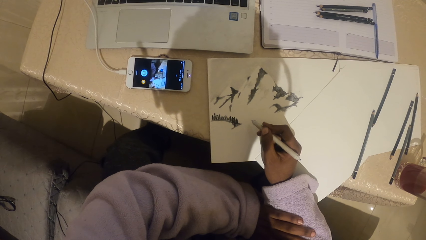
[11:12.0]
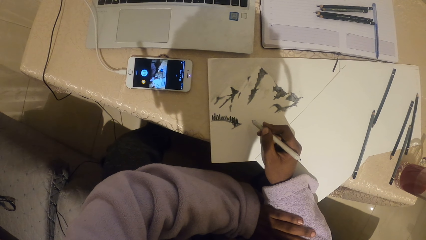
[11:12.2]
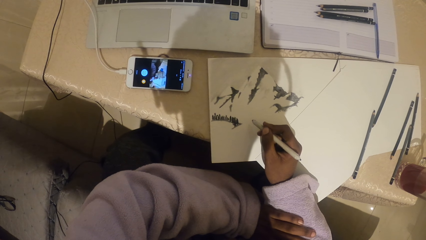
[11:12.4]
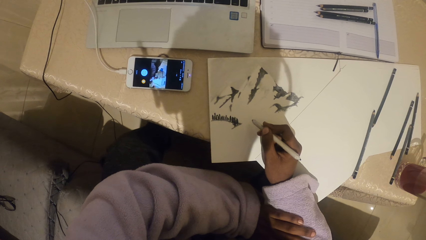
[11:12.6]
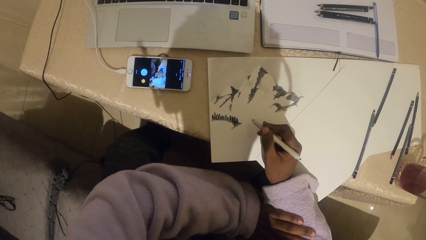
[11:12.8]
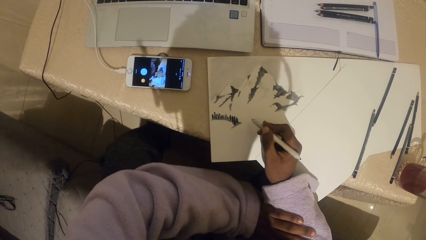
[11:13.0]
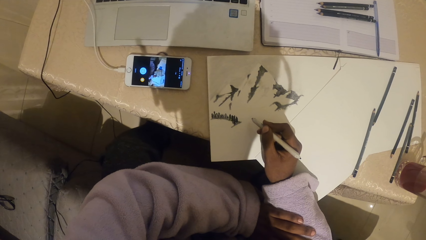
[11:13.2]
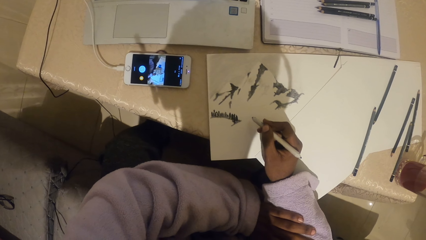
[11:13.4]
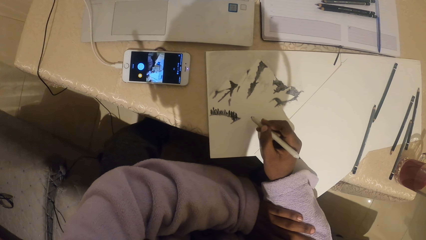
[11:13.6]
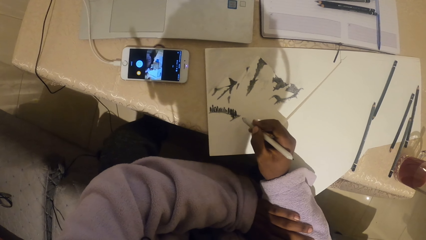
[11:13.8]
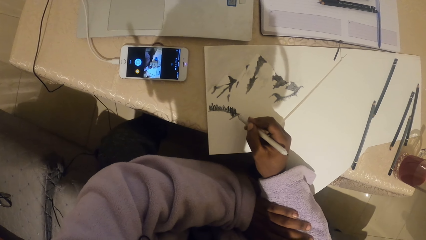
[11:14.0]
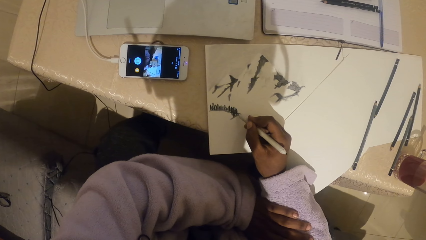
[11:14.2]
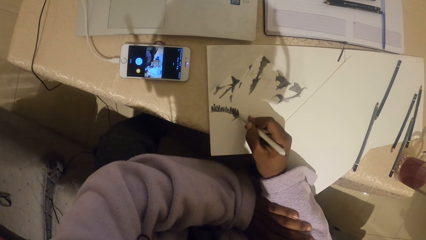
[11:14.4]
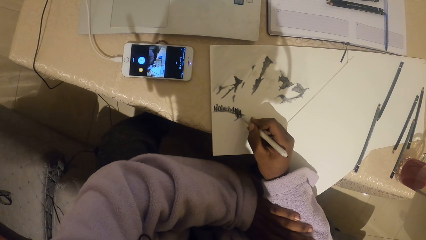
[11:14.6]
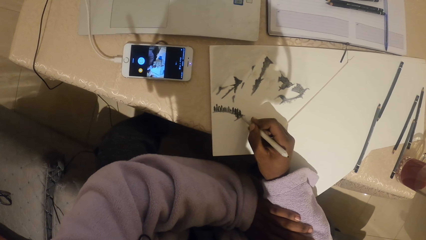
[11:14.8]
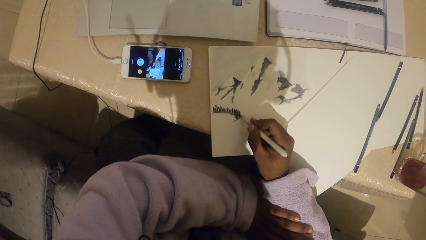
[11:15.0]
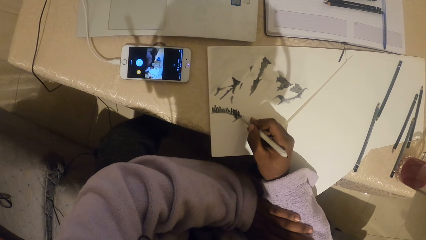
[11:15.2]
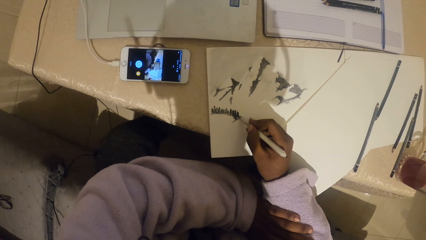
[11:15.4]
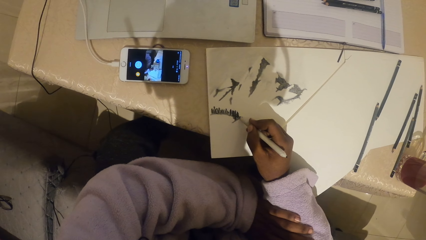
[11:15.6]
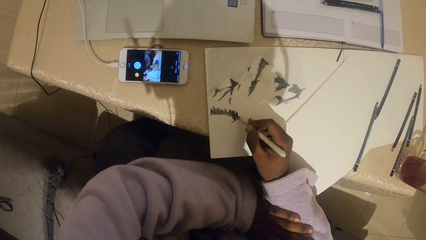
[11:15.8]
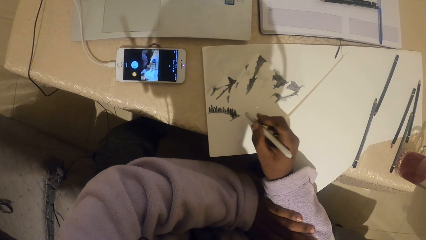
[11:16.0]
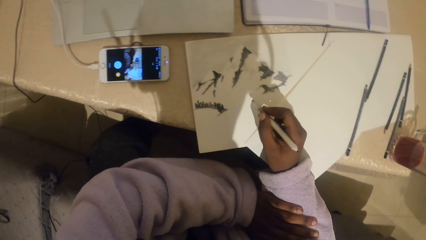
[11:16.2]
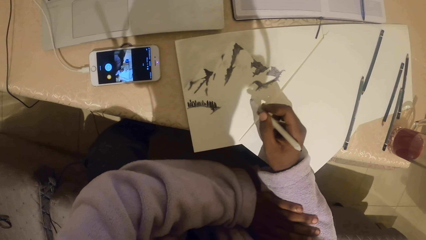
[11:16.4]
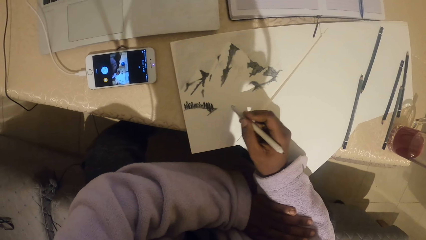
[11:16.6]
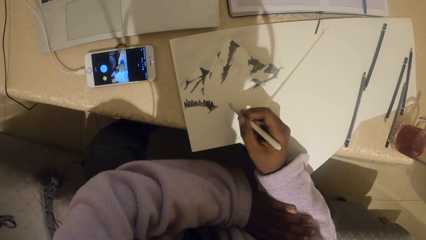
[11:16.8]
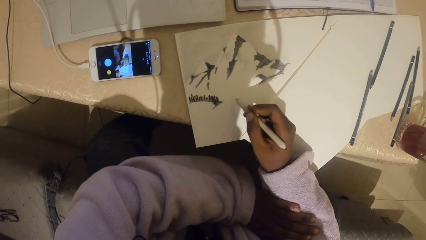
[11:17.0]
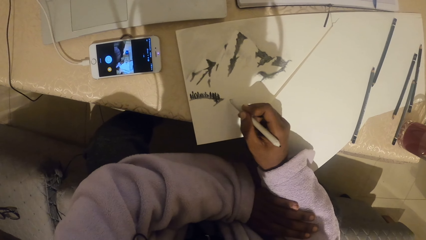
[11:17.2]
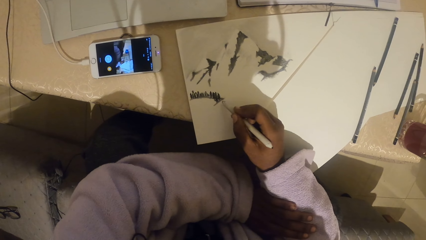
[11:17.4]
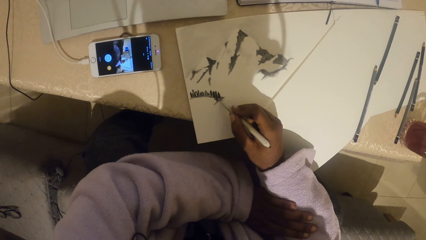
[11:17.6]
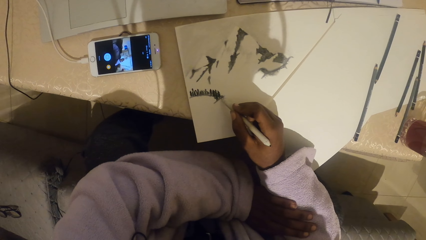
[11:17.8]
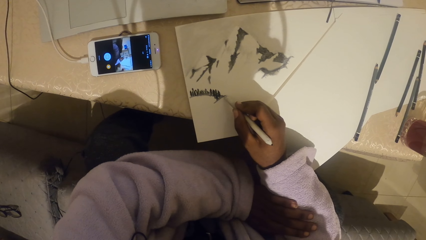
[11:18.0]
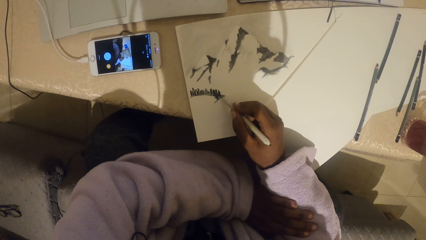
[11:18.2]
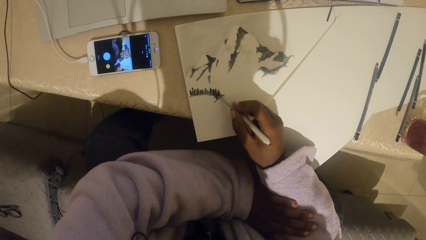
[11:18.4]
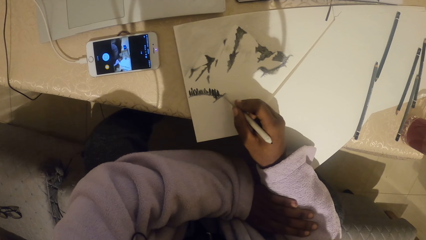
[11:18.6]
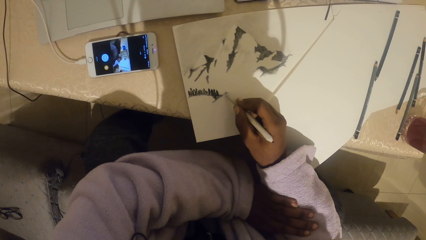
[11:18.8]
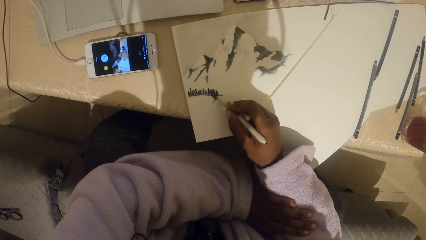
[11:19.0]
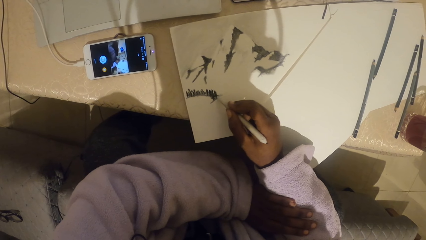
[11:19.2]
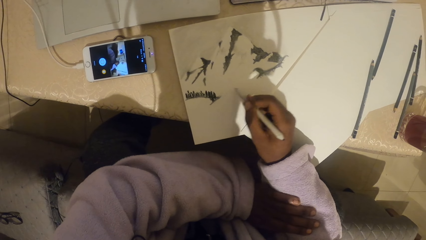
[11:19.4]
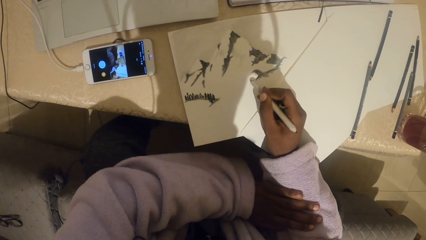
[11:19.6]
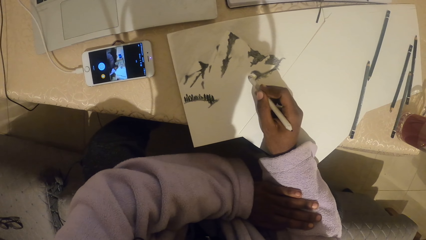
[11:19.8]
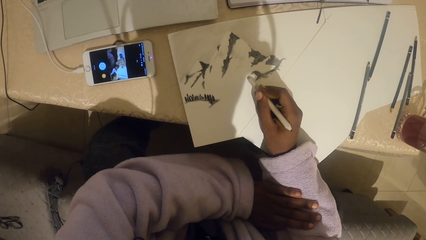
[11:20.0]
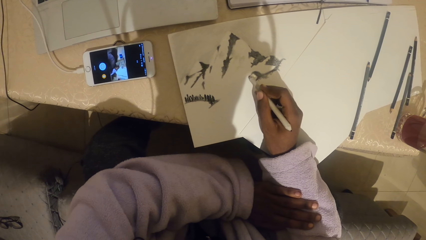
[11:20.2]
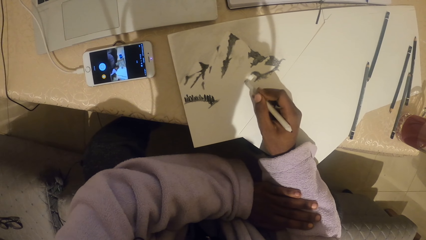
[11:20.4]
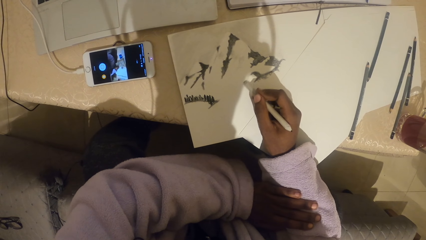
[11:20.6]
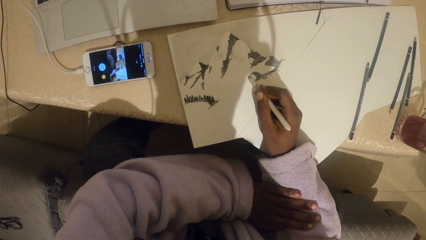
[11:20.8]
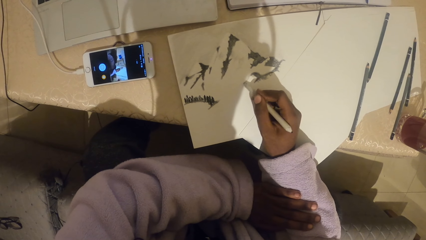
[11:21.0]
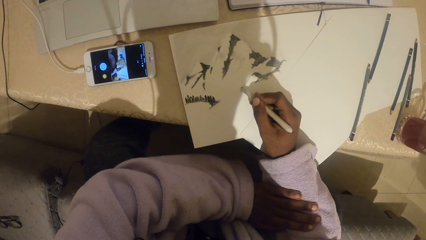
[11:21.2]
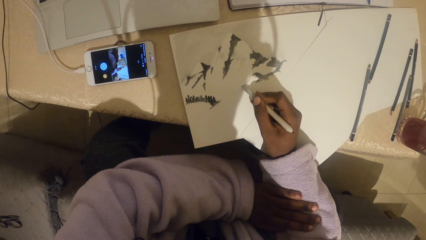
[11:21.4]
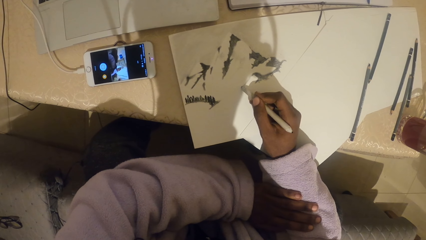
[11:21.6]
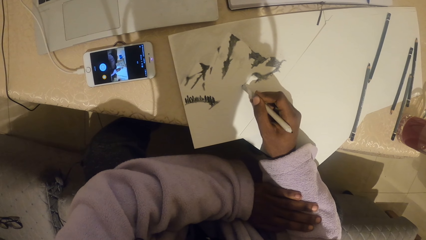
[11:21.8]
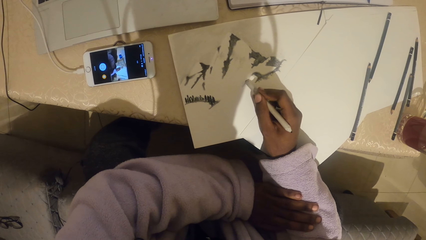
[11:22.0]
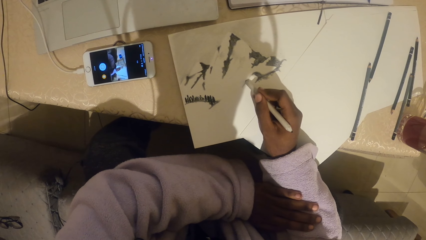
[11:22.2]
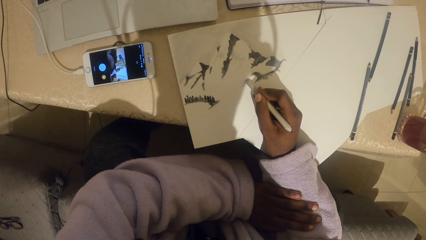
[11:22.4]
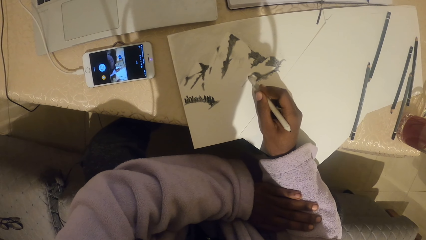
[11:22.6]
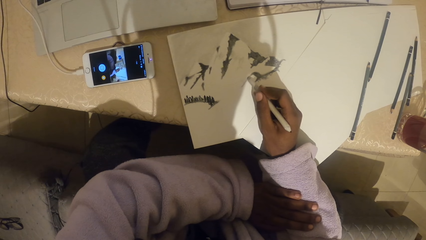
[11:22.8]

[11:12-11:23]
The camera wearer draws a drawing with a pencil.

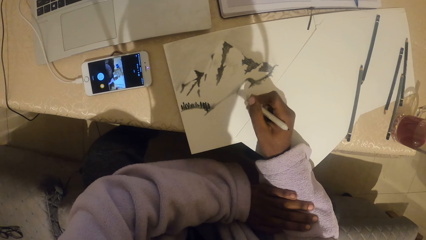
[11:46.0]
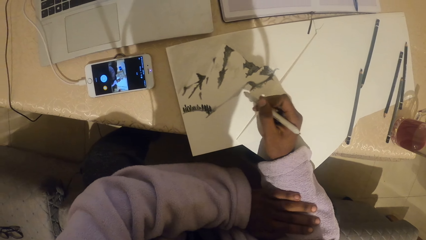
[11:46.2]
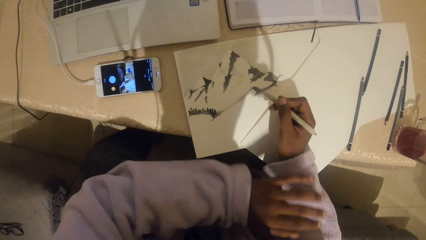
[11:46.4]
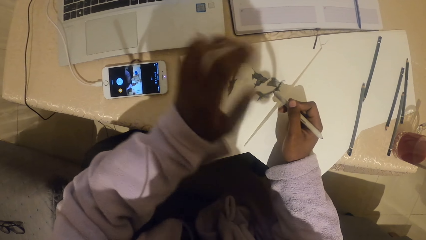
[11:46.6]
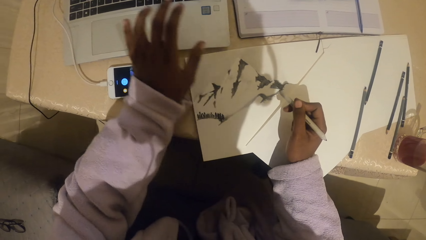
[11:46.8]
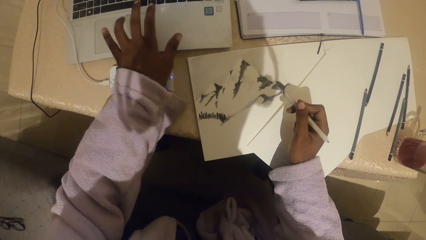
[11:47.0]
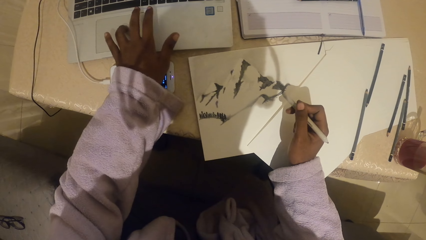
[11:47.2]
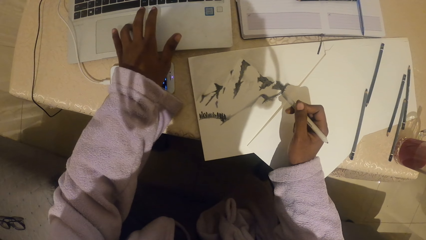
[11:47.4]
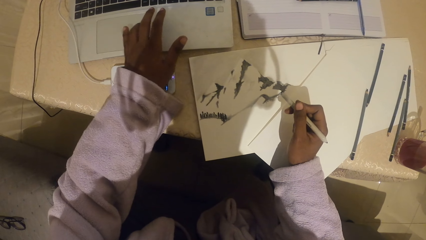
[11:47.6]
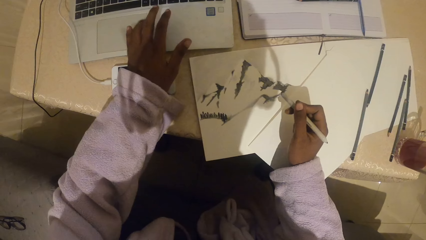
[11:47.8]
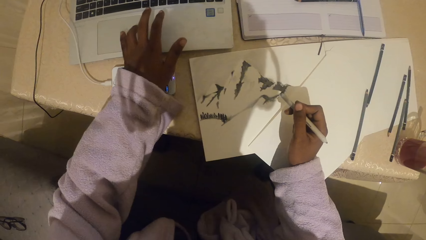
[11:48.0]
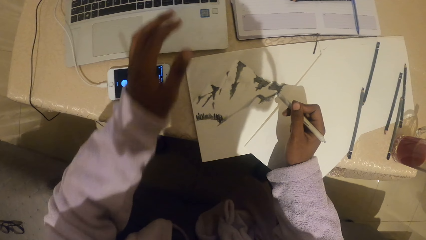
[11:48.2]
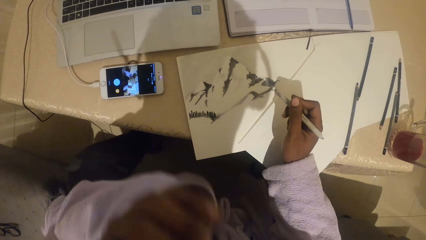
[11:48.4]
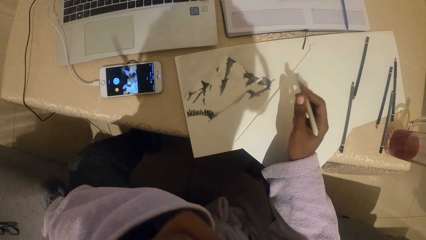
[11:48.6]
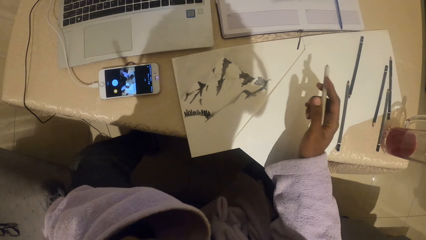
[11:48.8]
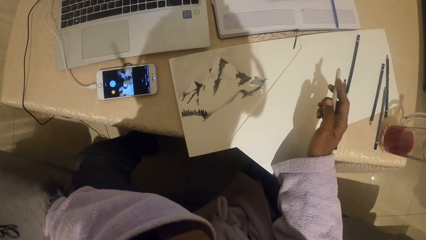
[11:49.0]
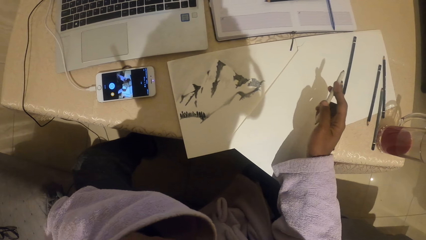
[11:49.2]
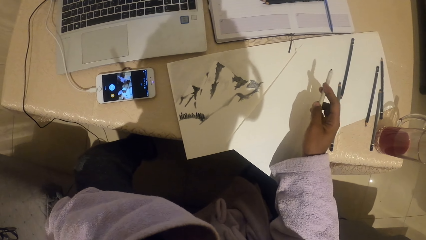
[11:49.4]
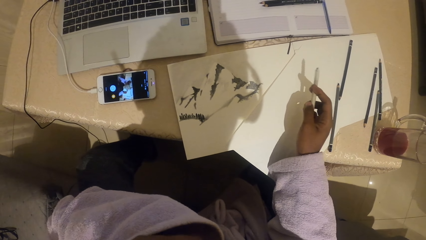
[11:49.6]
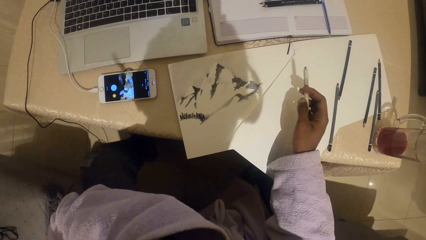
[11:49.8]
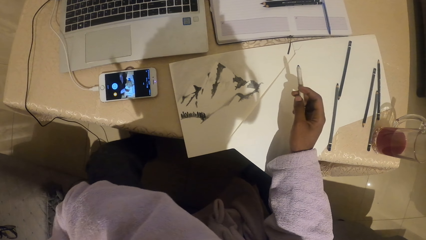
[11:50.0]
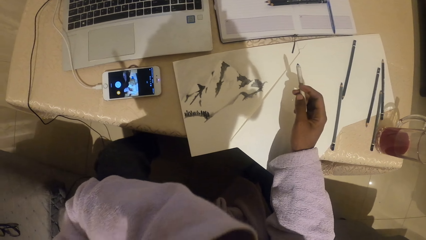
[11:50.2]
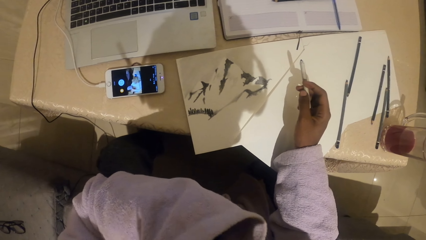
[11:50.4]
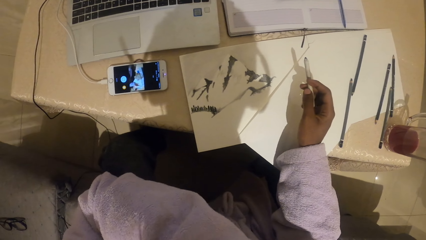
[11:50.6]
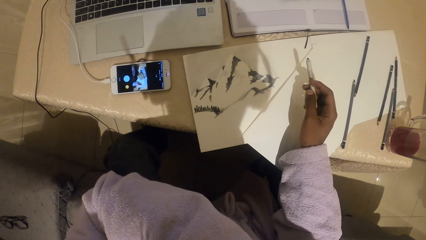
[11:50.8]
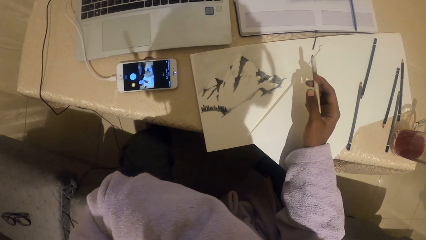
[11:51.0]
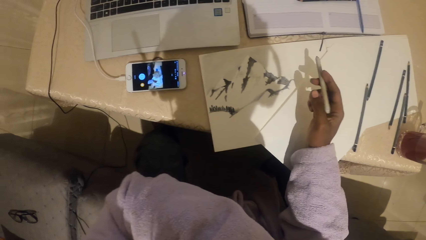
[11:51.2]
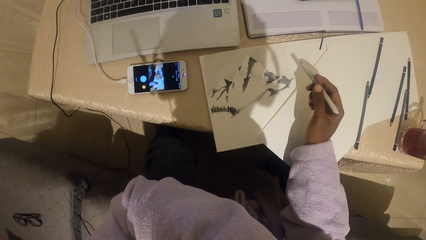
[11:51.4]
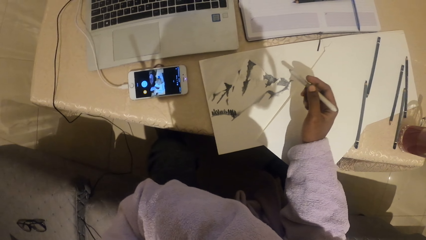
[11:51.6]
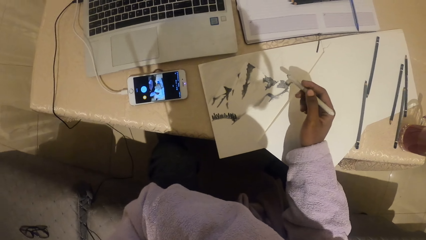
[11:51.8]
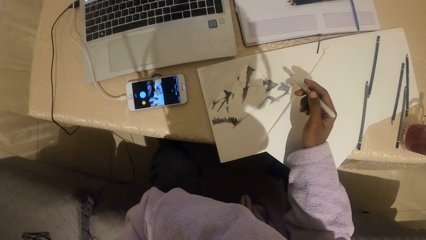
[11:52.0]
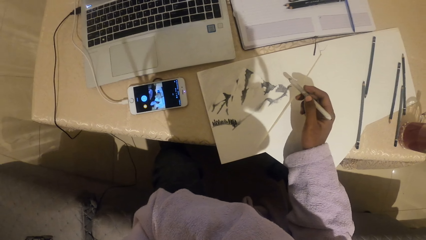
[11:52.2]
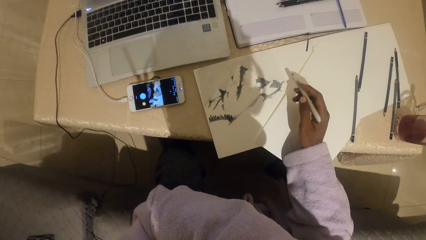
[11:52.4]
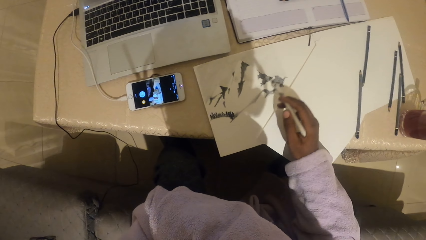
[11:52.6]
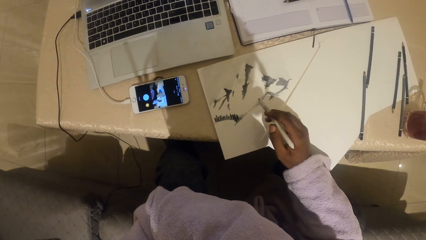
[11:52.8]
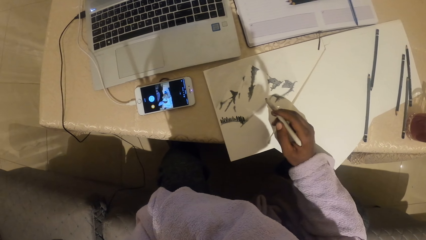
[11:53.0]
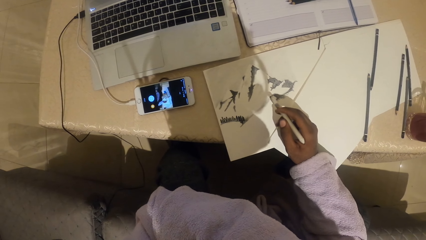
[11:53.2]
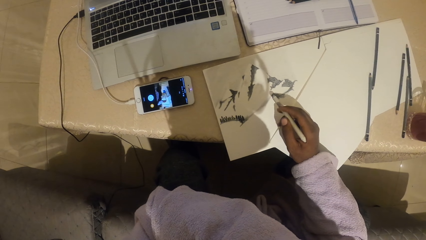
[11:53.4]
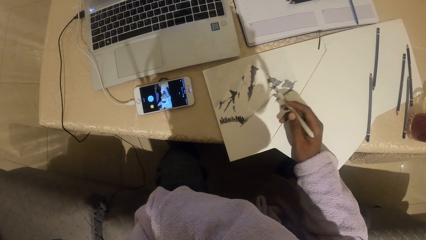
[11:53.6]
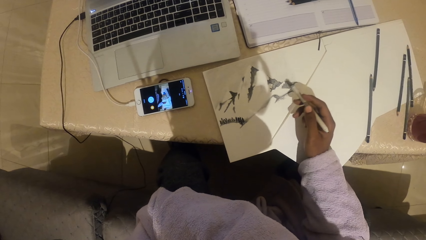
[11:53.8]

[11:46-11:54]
The camera wearer operates a laptop. They scratch the face. They hold the pencil.
